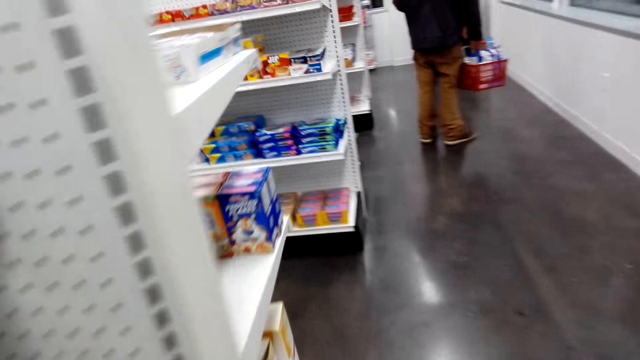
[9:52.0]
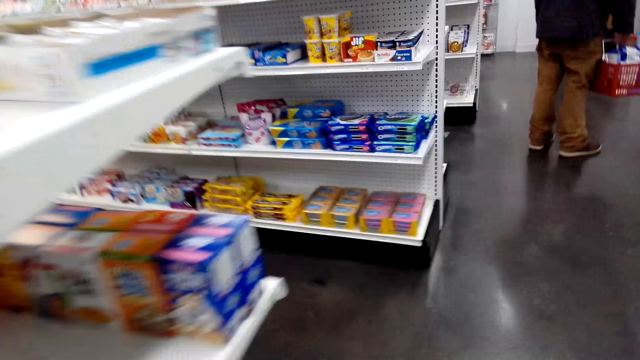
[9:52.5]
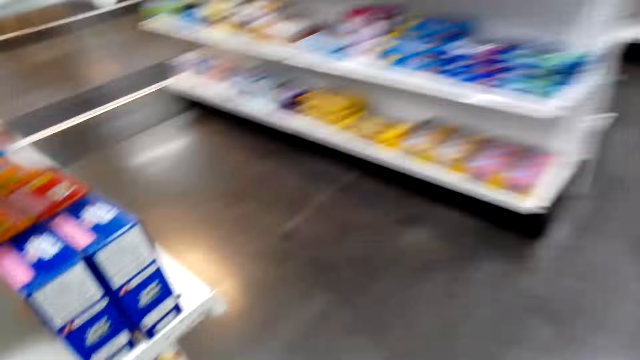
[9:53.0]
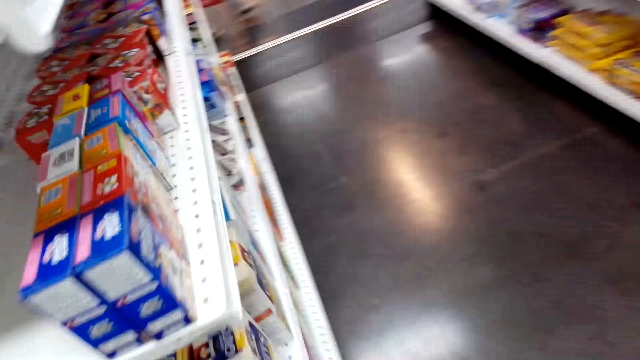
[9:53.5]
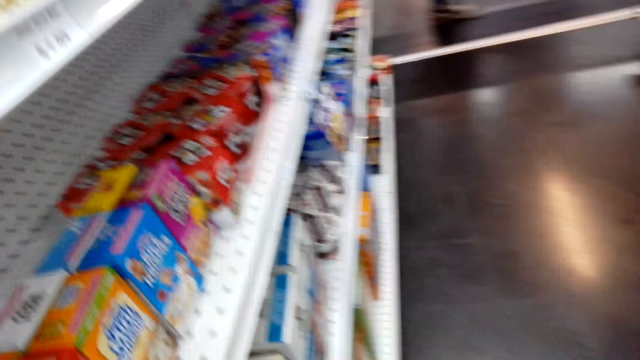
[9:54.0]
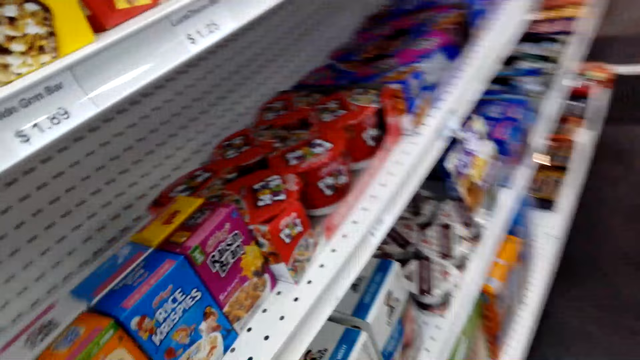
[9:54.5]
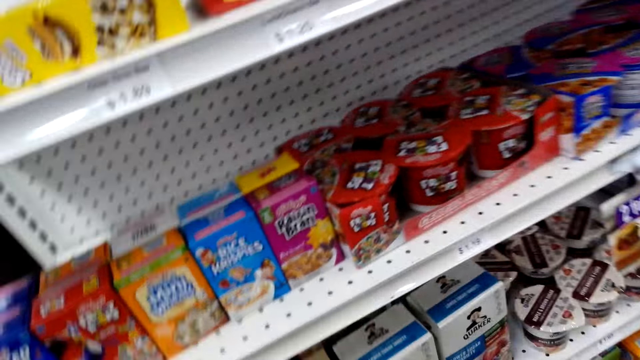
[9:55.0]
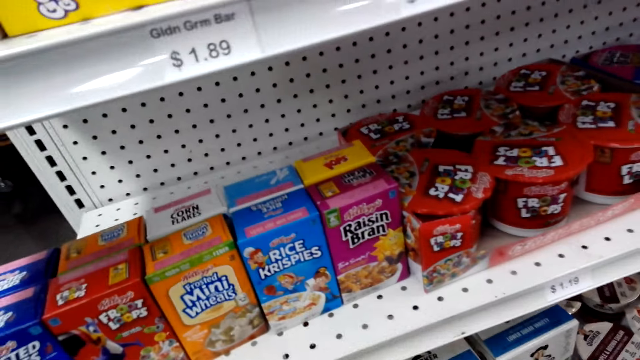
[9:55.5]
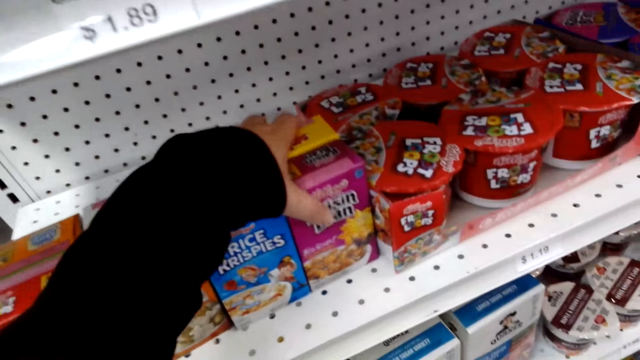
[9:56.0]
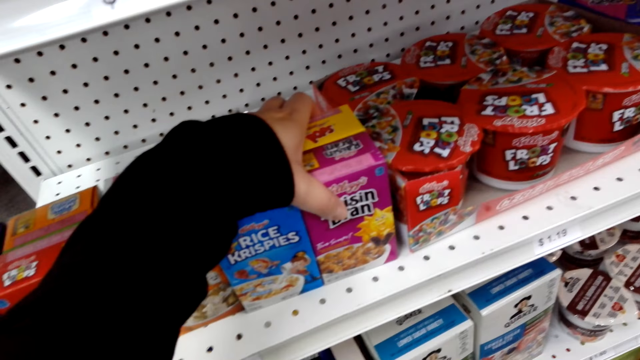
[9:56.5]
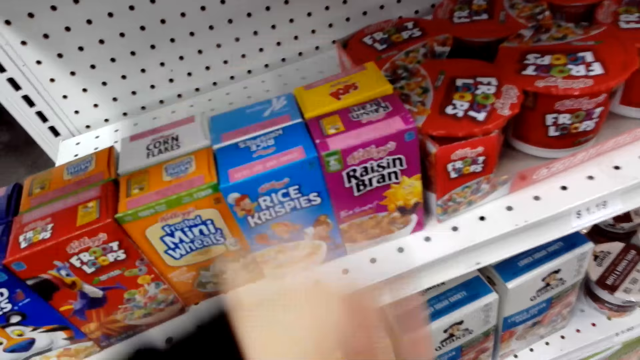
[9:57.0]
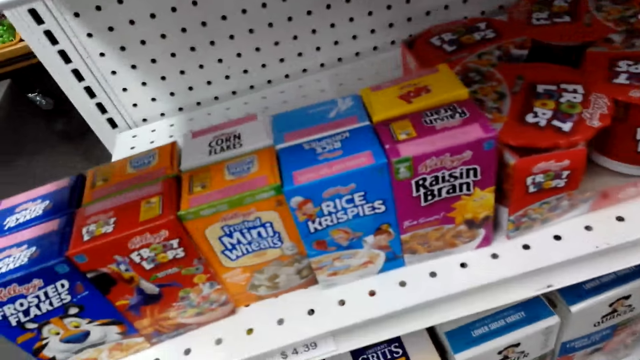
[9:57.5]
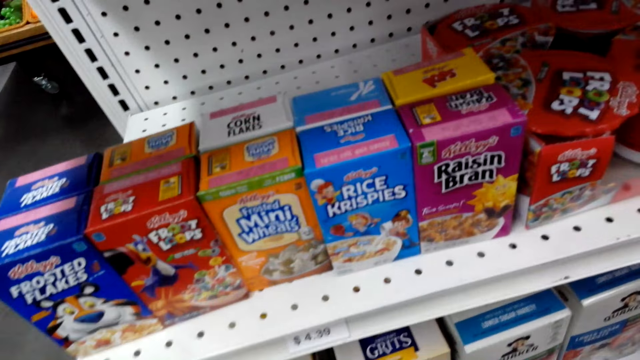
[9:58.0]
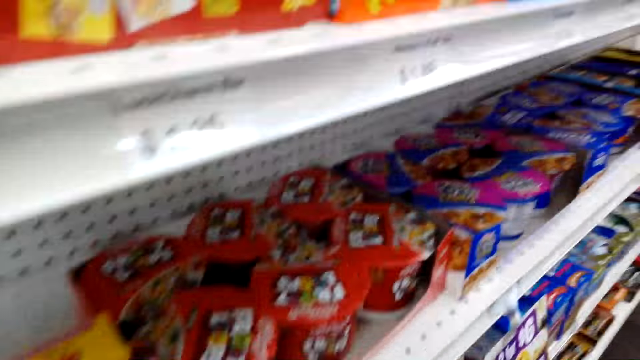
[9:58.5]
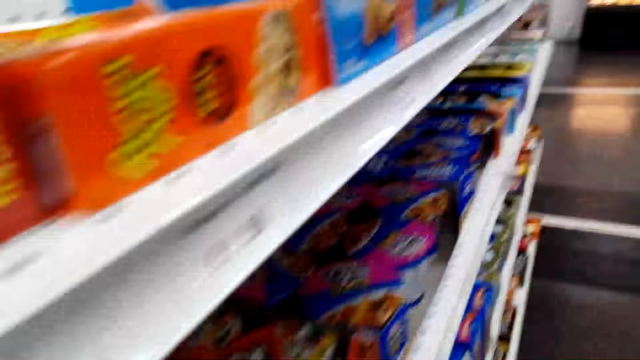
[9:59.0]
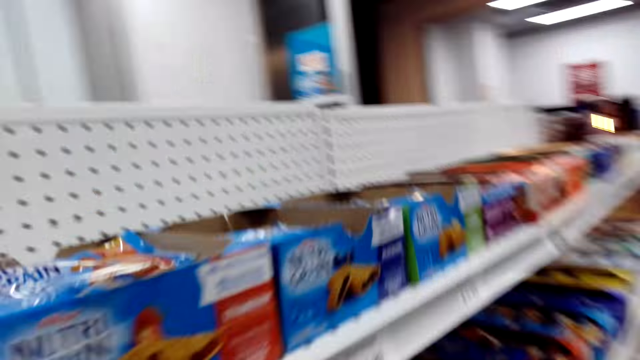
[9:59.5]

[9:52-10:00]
The camera wearer moves packets on a shelf. They pick items. They walk in the supermarket.

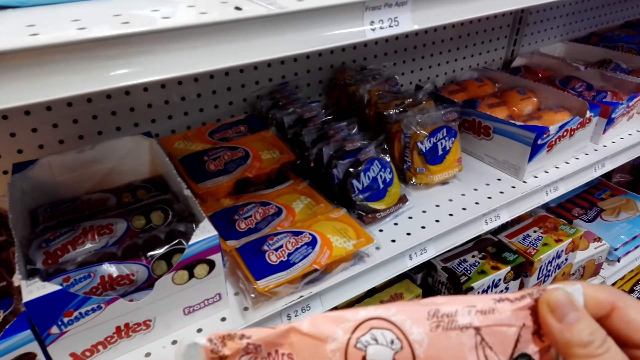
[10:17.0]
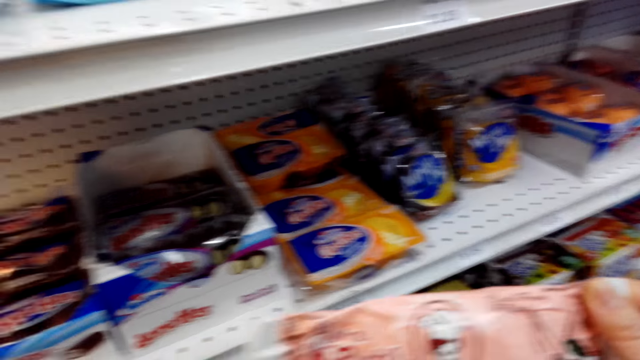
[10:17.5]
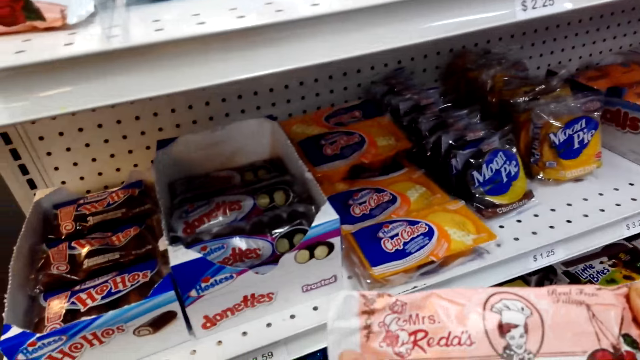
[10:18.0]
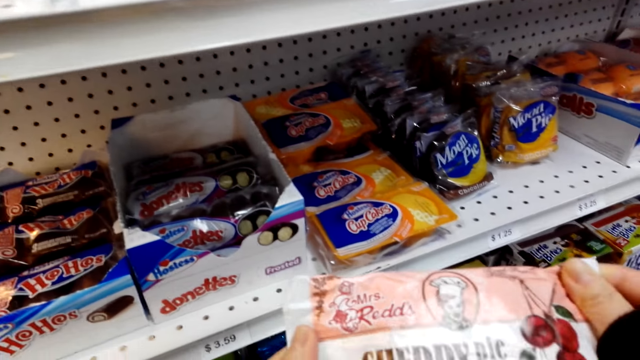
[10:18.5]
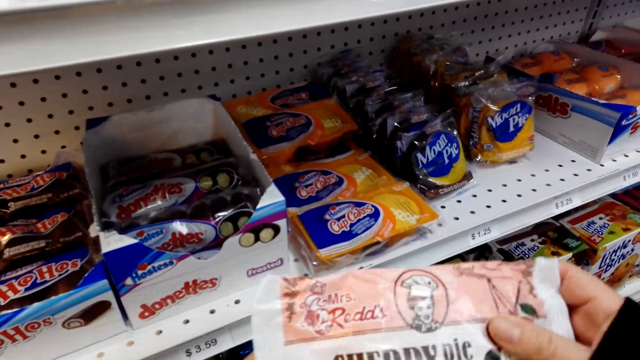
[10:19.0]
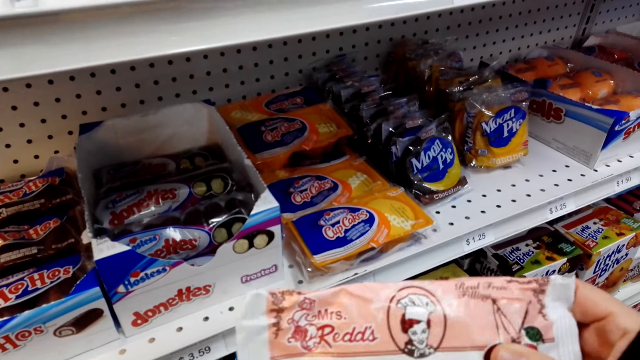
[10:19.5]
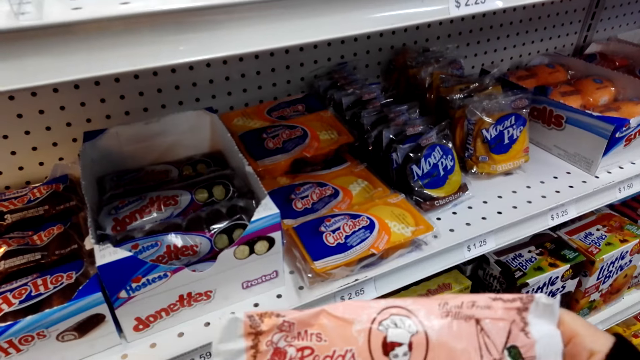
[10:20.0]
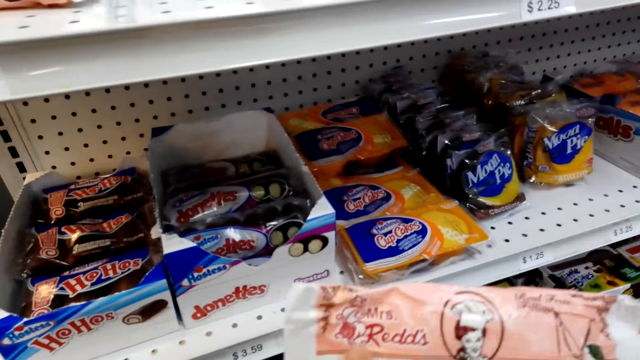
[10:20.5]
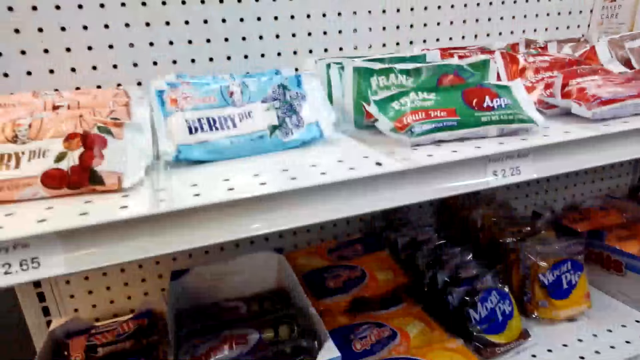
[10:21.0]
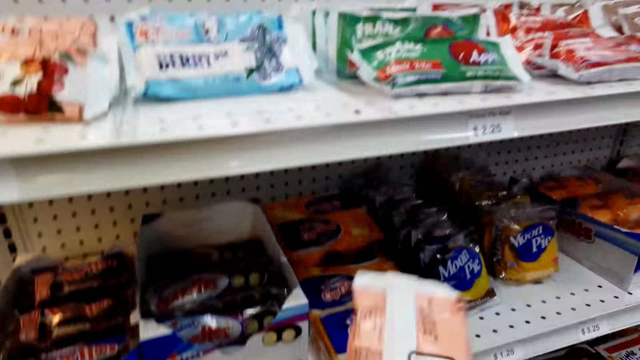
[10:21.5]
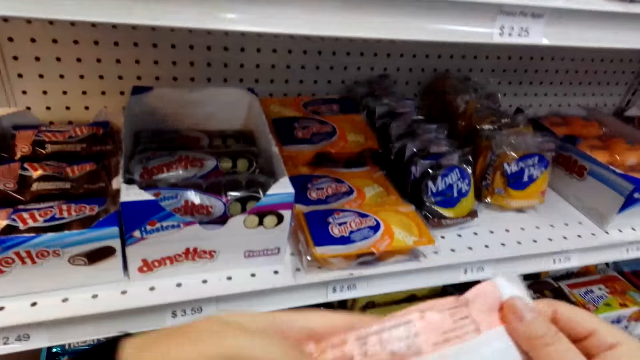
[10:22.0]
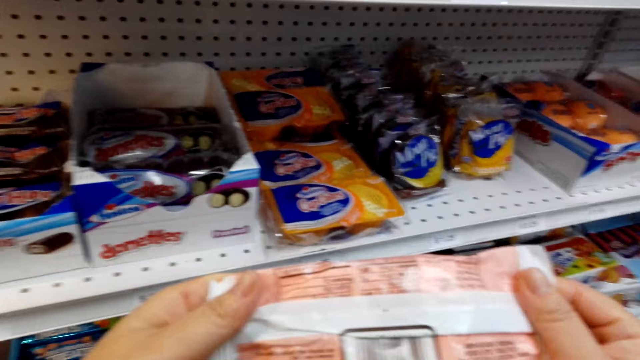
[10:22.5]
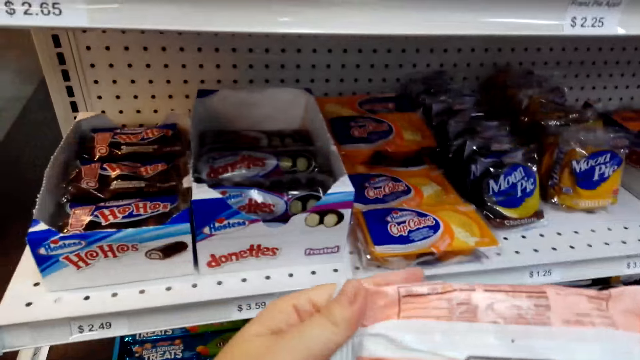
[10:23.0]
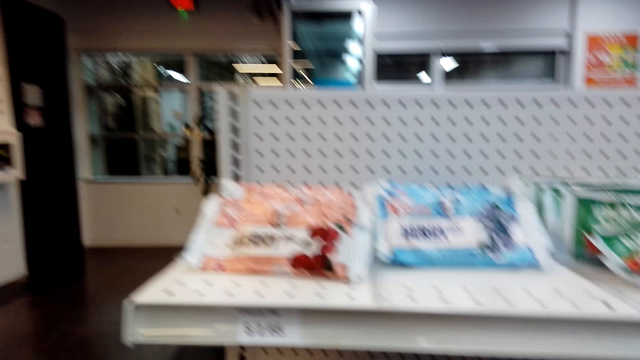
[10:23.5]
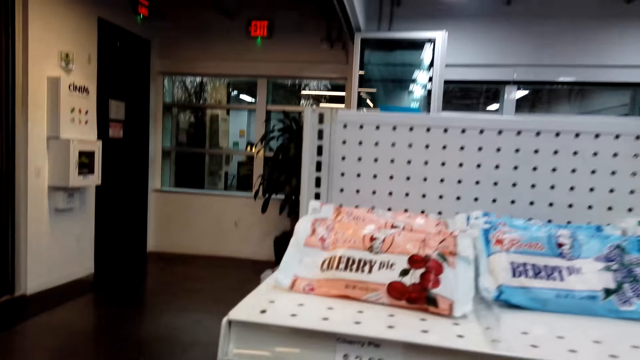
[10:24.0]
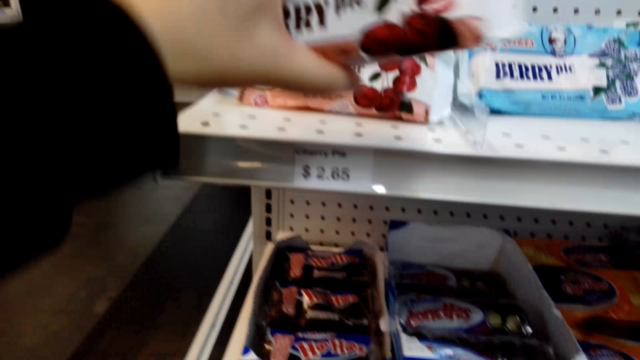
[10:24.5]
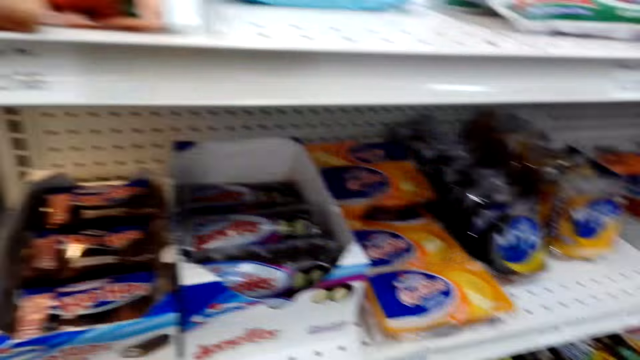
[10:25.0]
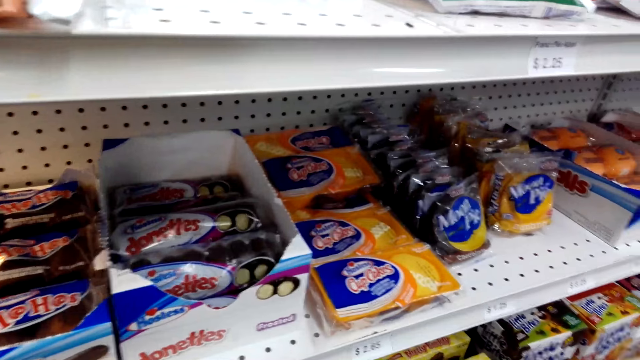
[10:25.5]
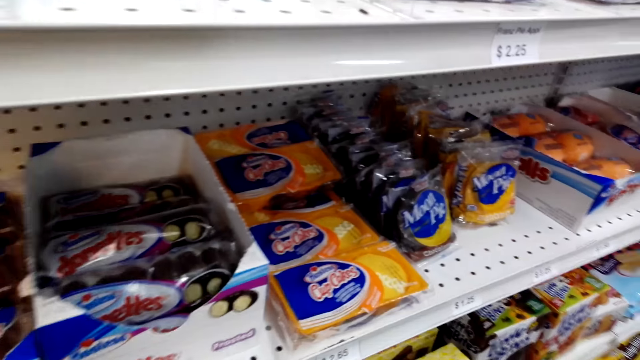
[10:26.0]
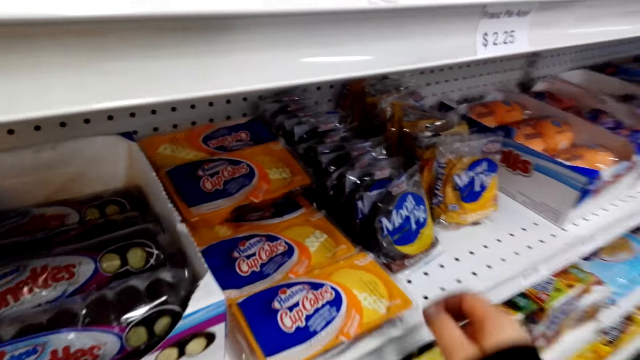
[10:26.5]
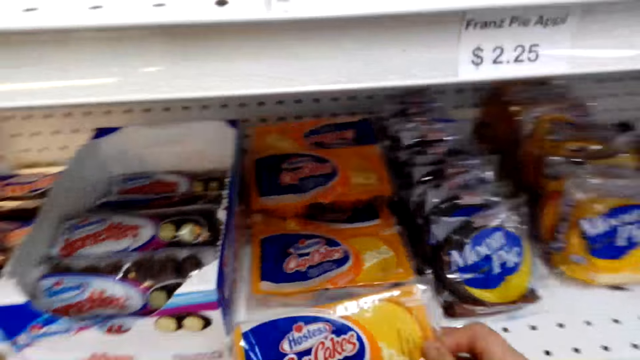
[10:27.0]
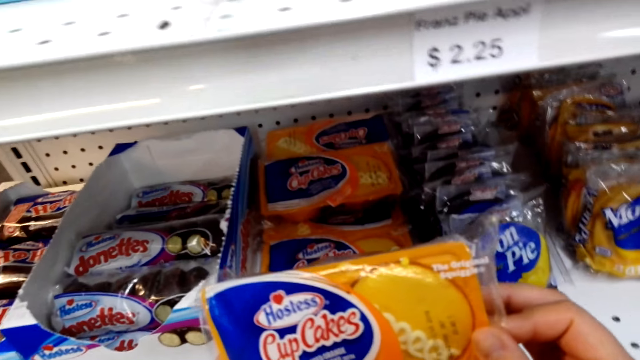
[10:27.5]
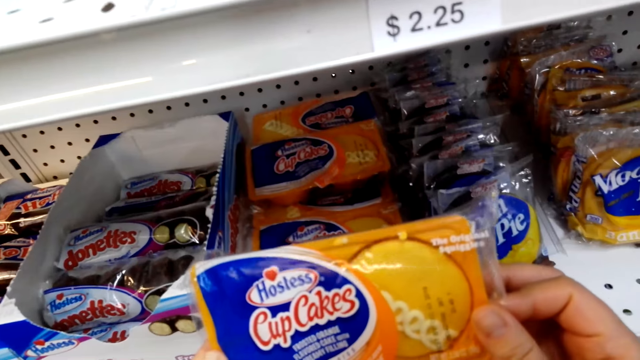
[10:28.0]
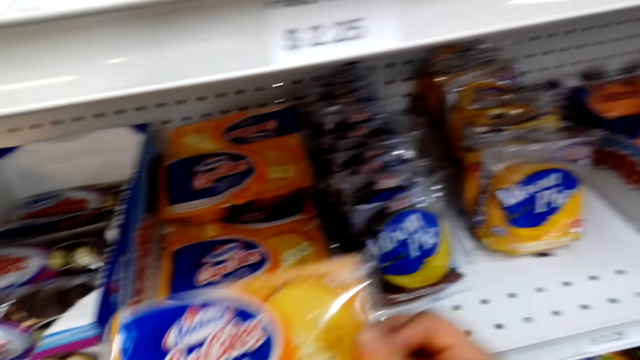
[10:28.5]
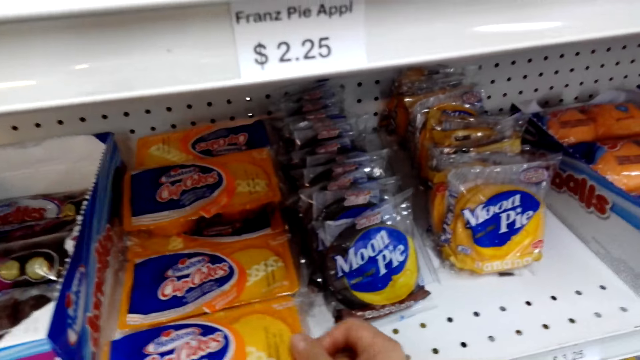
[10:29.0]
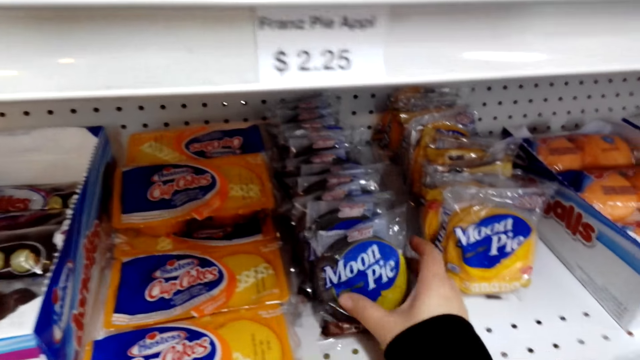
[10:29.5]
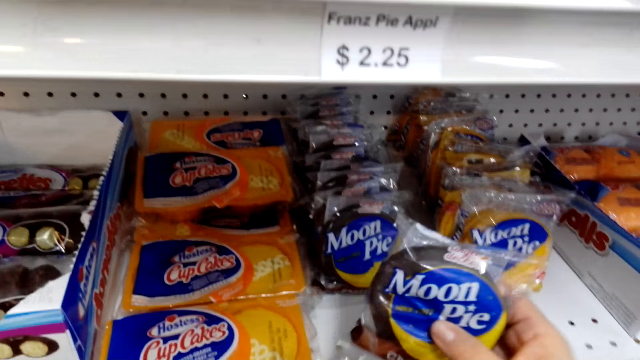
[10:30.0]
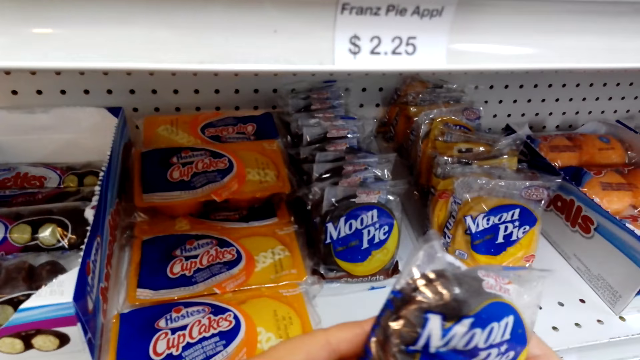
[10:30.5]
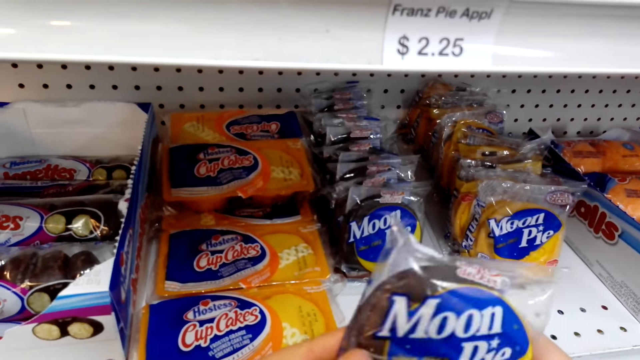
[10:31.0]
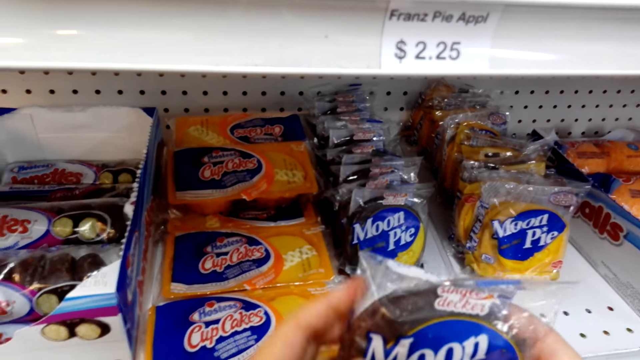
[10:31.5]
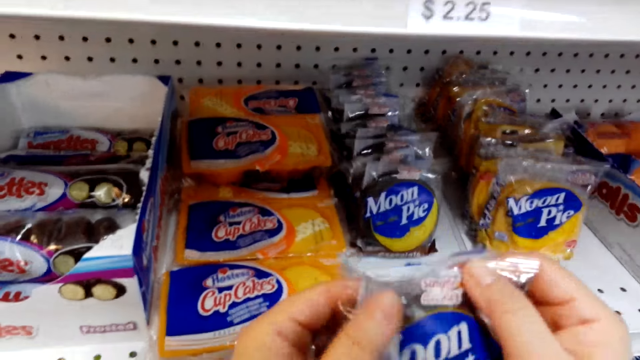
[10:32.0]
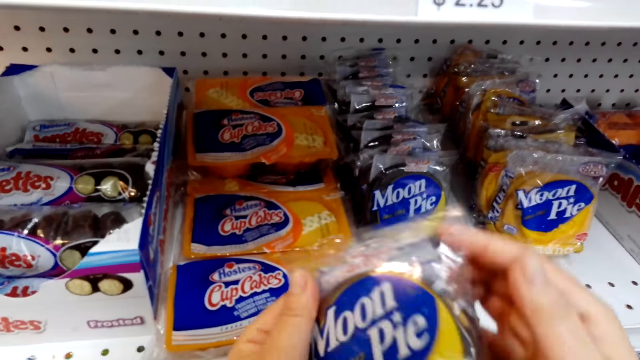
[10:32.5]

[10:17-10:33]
The camera wearer reads the packet. They put down a cherry pie on a shelf. They pick a packet of cupcakes. They put down the packet of cupcakes. They pick a packet of moon pie and hold the packet of moon pie with hands.
